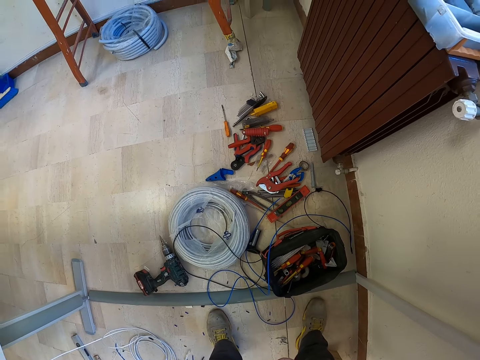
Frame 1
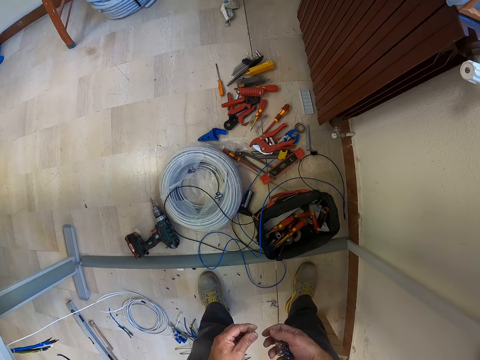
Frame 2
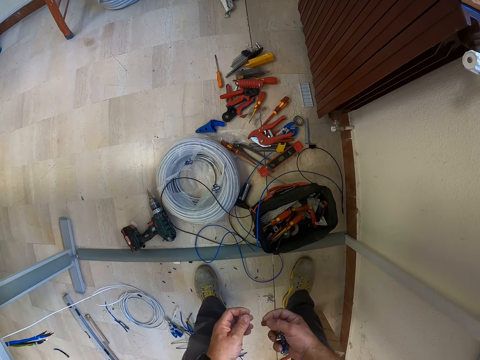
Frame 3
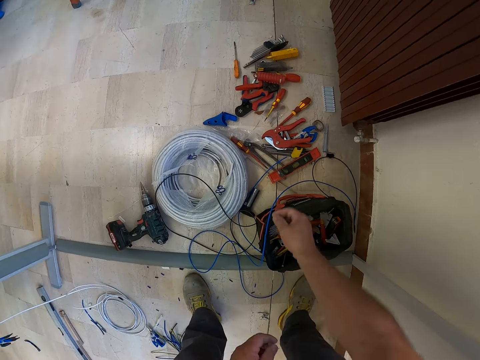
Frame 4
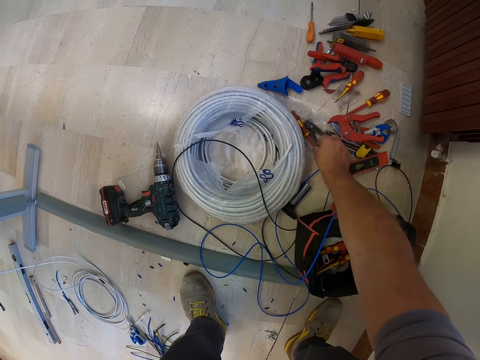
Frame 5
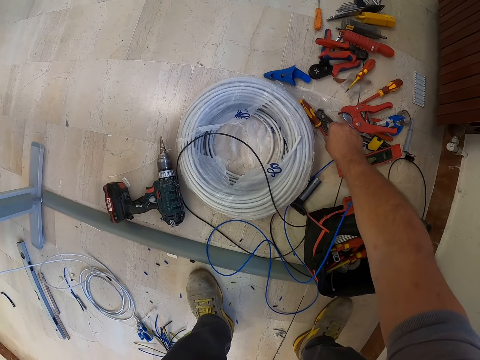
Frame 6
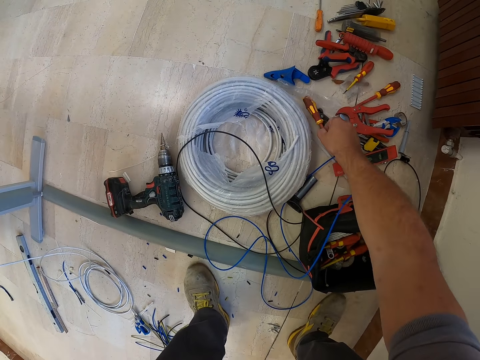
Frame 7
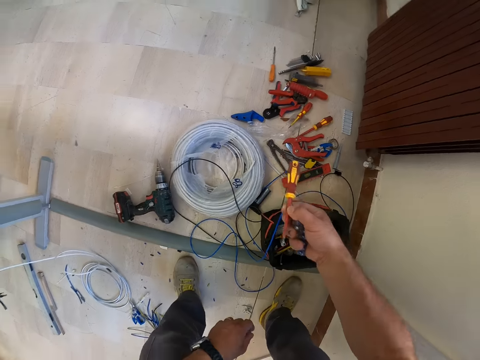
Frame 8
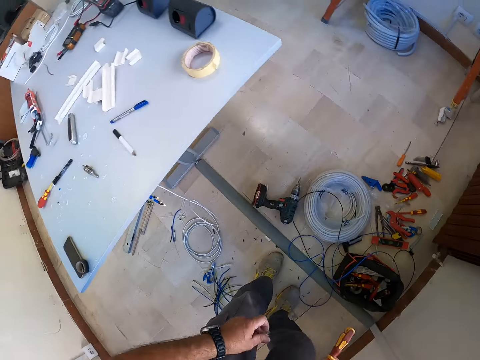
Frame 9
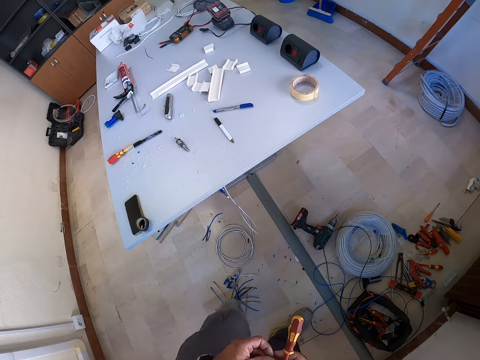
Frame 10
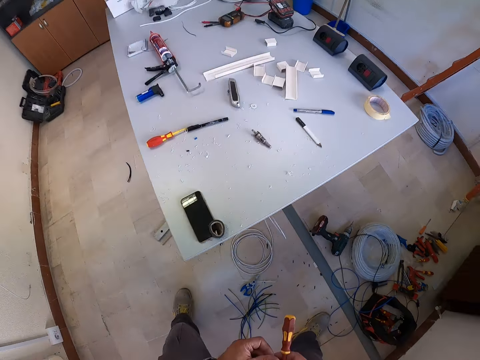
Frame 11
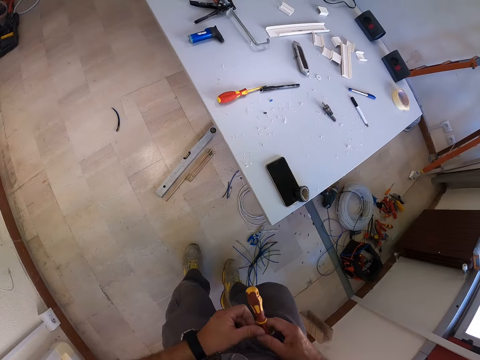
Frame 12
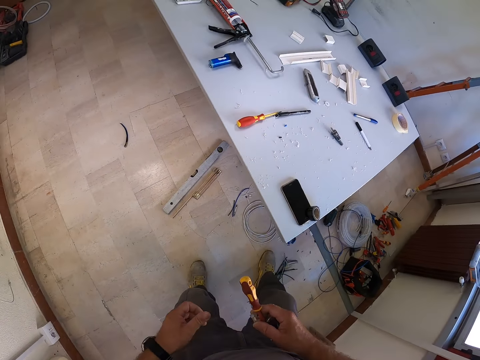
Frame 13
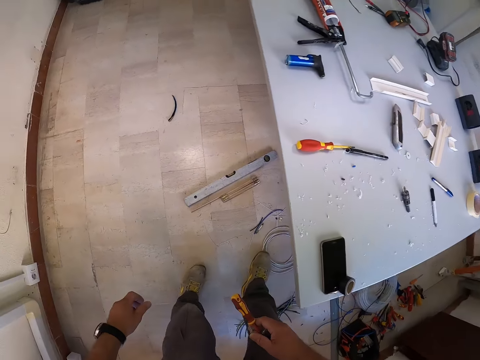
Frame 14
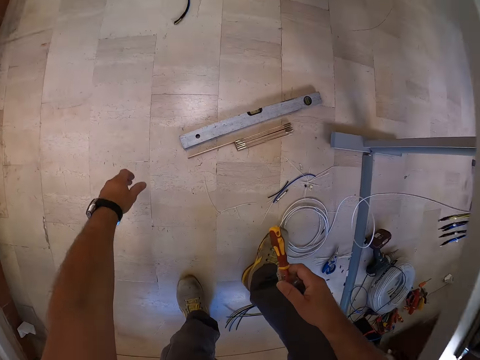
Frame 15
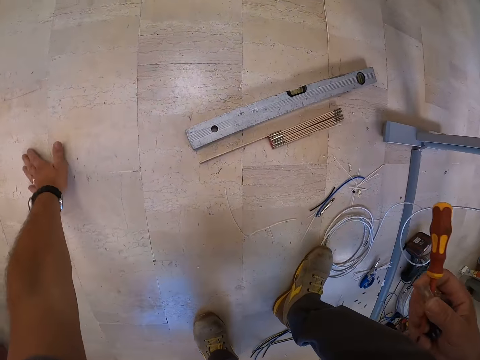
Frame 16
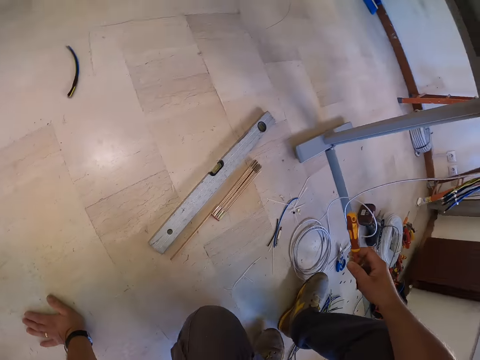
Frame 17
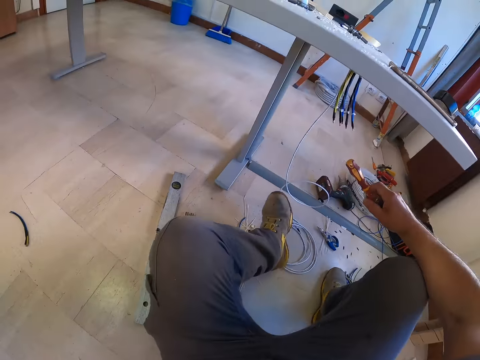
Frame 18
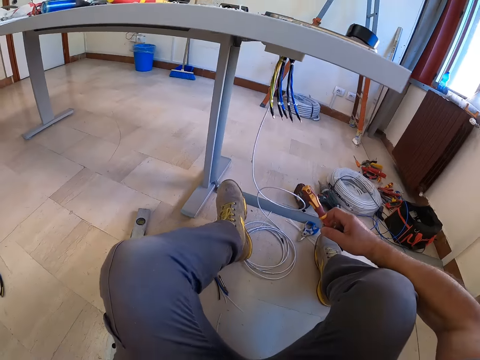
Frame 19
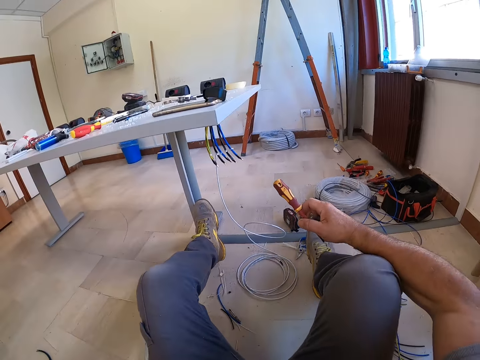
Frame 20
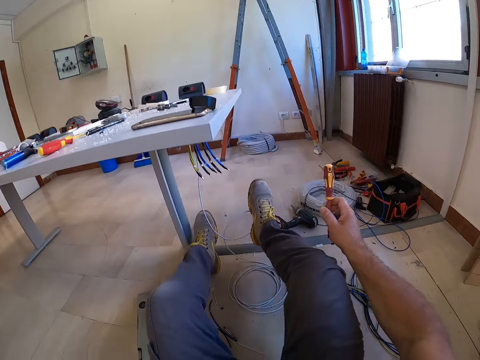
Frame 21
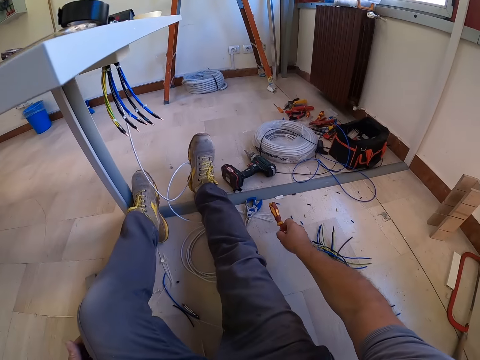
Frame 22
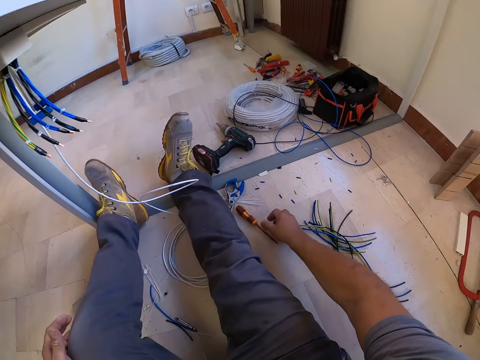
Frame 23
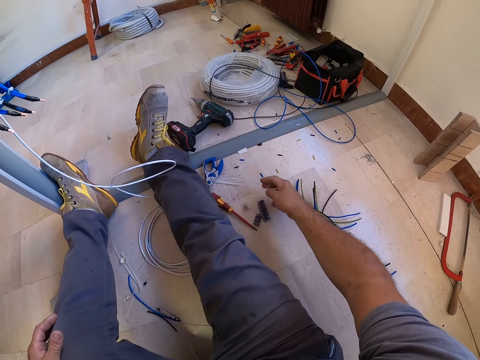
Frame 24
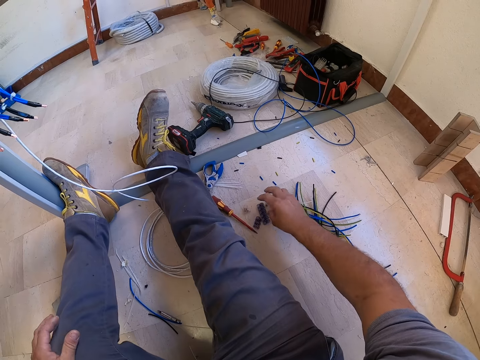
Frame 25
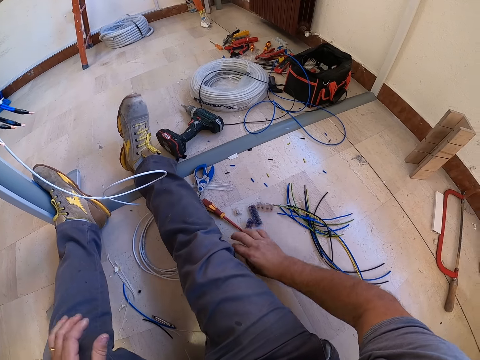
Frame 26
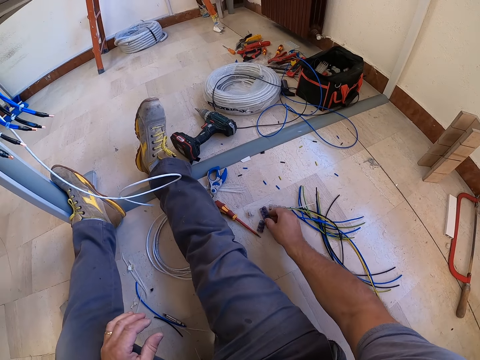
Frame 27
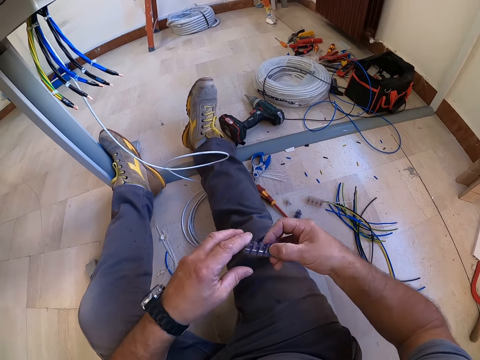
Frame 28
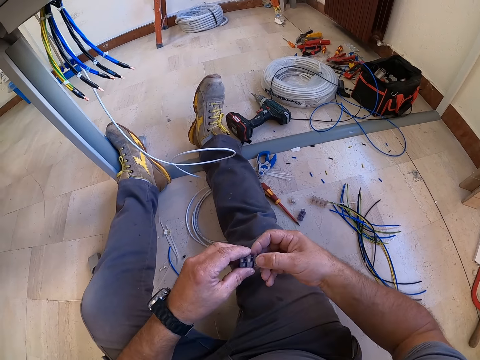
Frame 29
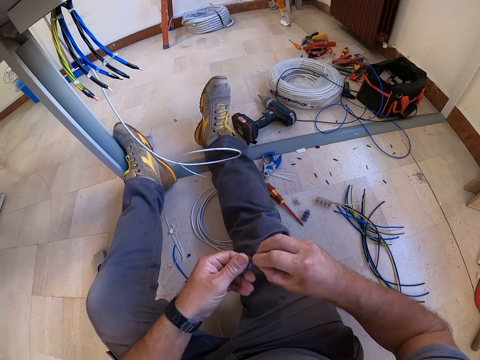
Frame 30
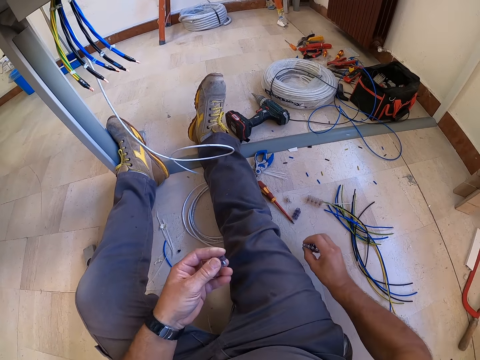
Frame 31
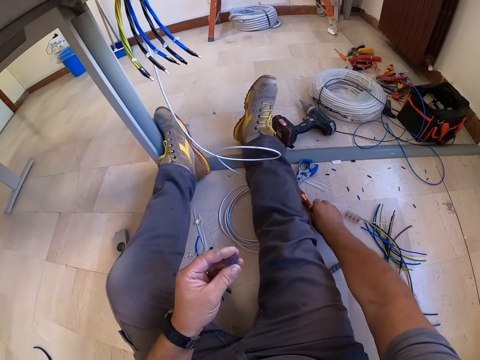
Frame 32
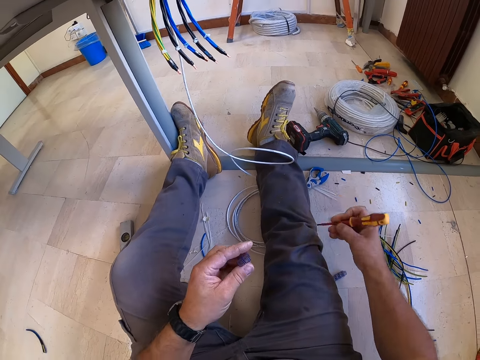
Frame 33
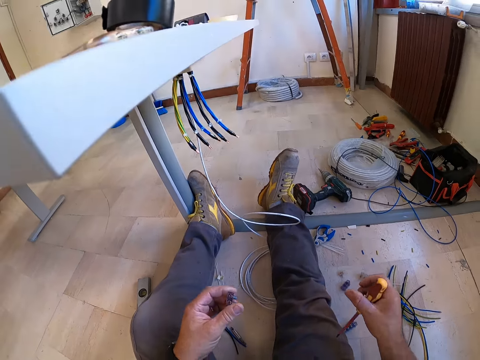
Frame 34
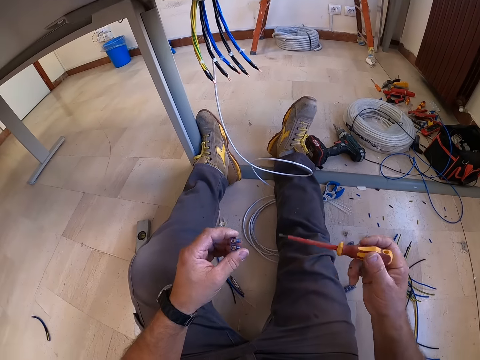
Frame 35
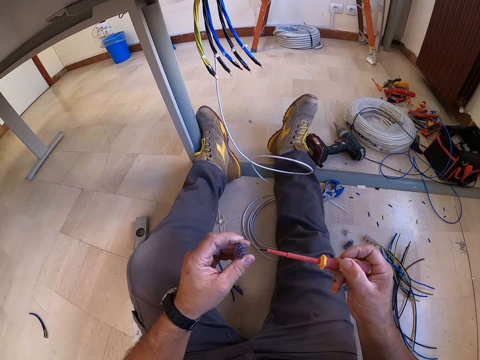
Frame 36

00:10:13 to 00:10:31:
The camera wearer picks the screwdriver from the floor. He holds the screwdriver. He walks toward the table. He moves the wires on the floor with his leg. He sits on the floor. He drops the screwdriver and cable clips on the floor. He picks the cable clips from the floor. He holds something. He cuts something. He separates the cable clips into two. He drops a part of the cable clips on the floor. He picks the screwdriver from the floor.

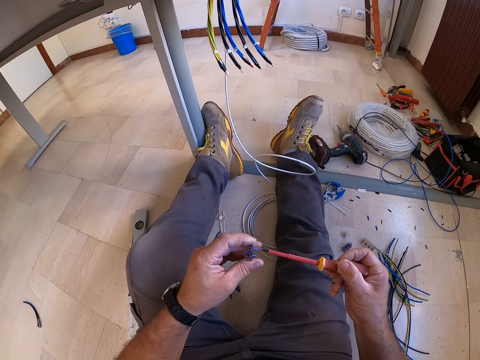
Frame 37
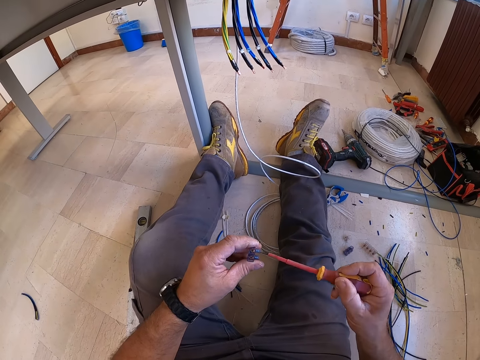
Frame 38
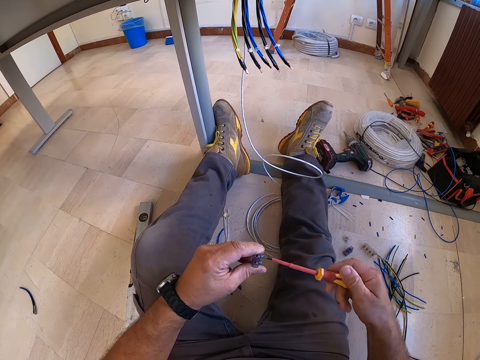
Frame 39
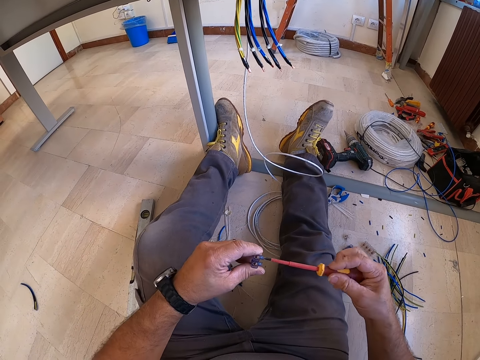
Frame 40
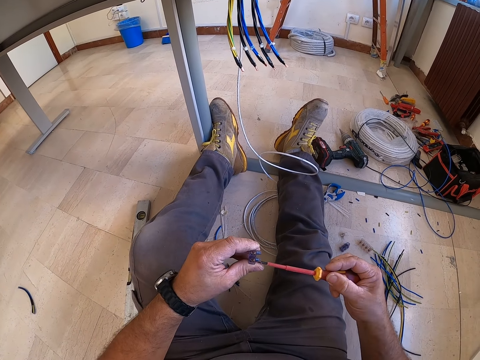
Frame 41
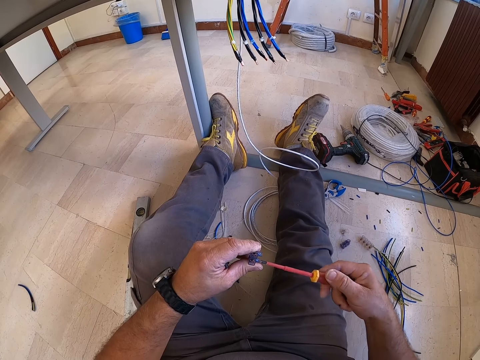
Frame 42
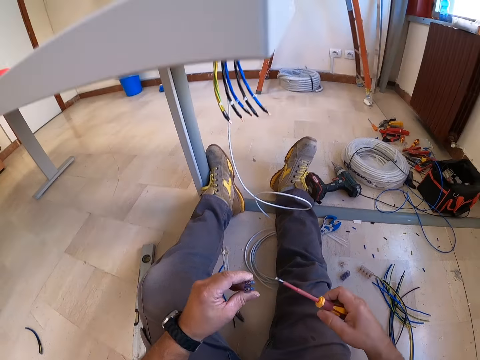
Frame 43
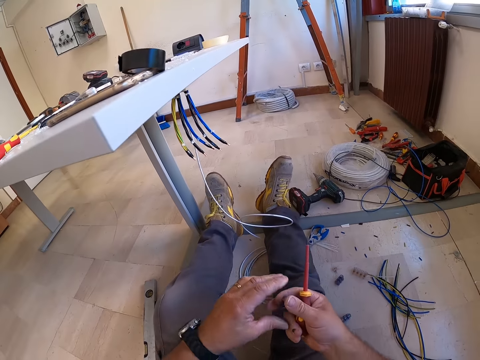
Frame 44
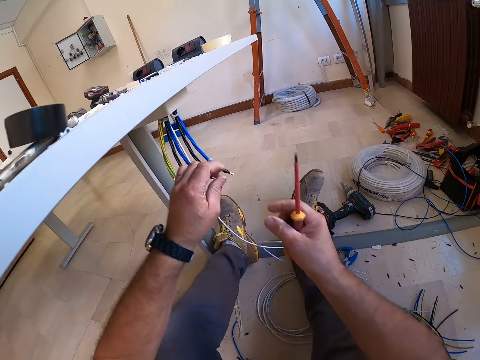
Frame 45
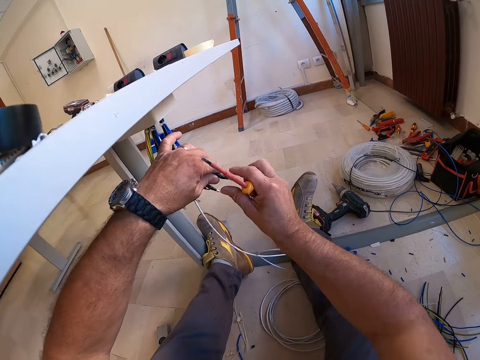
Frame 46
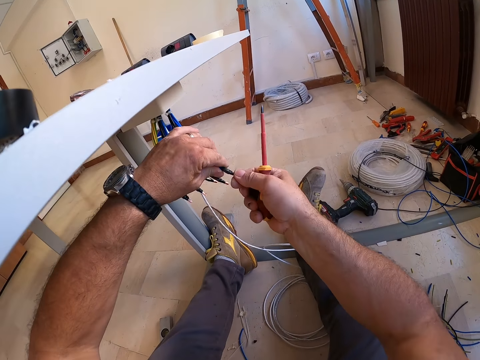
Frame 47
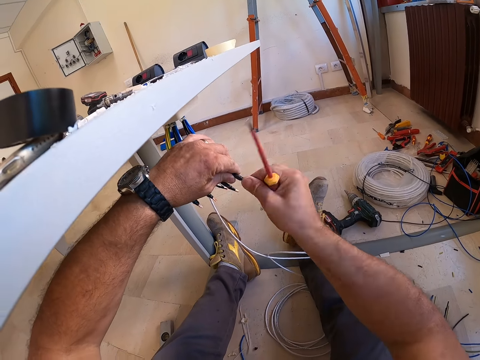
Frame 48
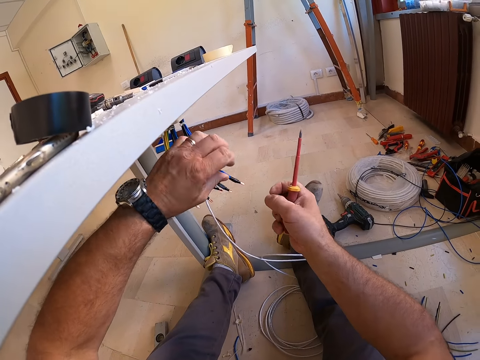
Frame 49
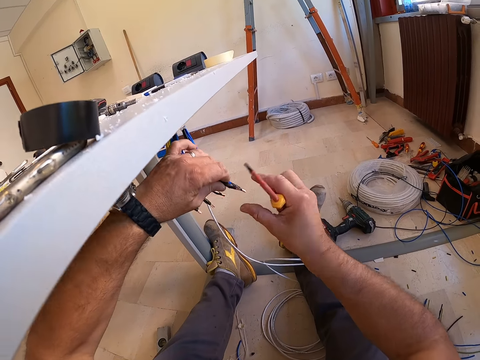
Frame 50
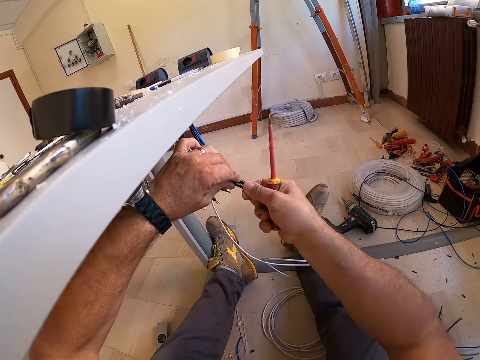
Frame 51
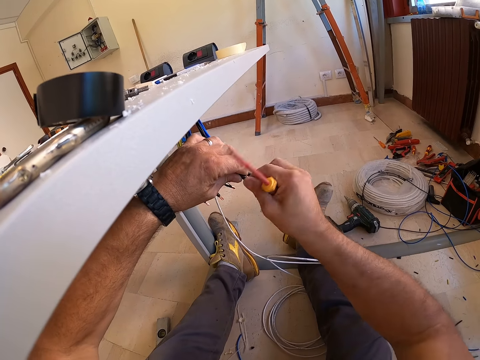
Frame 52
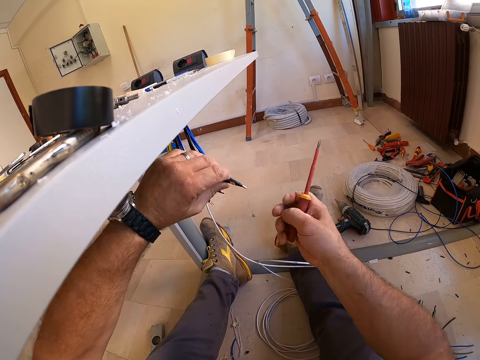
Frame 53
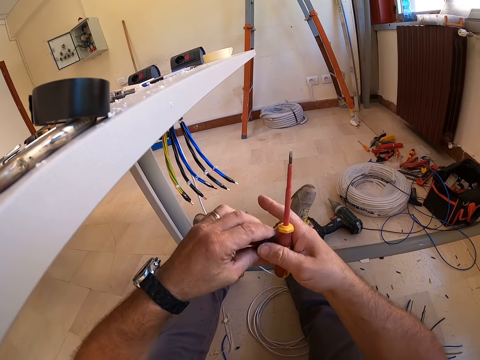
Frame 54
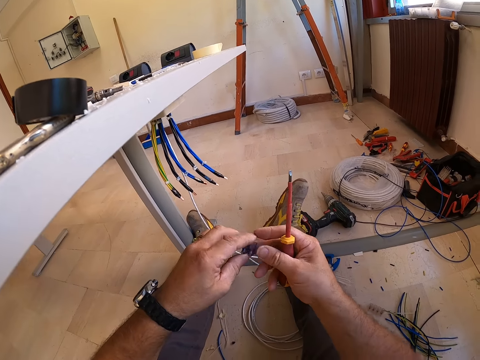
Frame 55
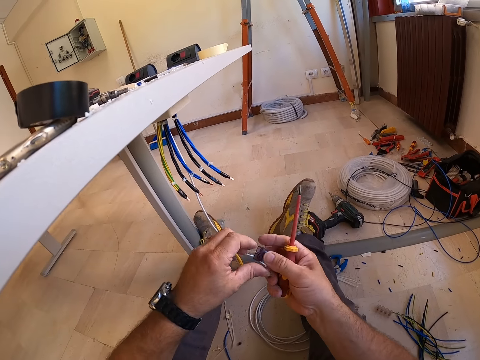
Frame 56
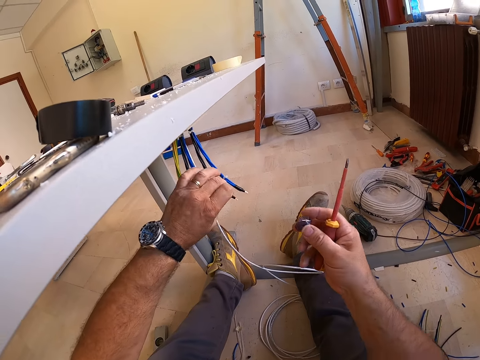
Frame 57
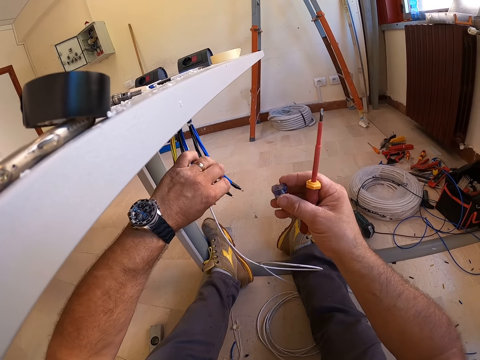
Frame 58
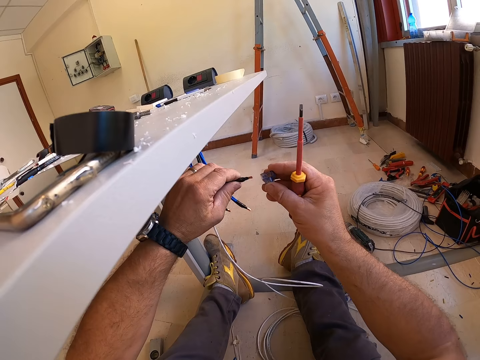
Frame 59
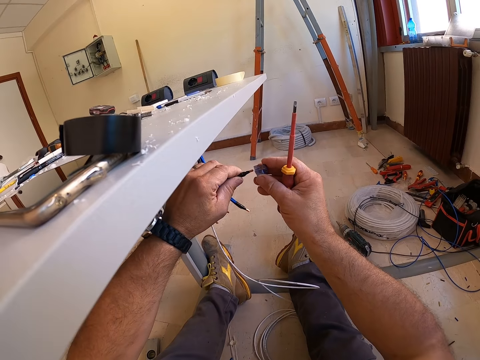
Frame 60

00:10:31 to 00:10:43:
The camera wearer loosens the screw from the cable clip with the screwdriver. He holds the screwdriver. He holds the wire. He twists the cables under the table with his hands. He folds the wire. He holds something. He holds the wire. He fixes the cable clips on the cables under the table.
